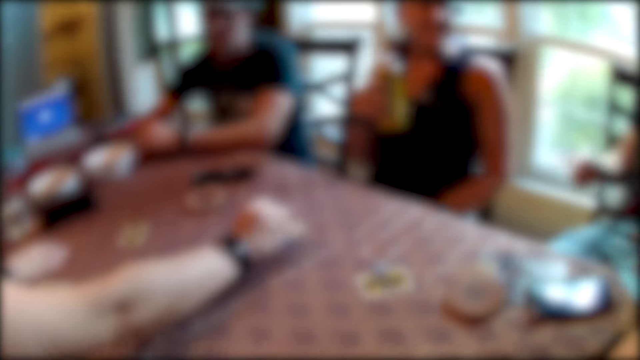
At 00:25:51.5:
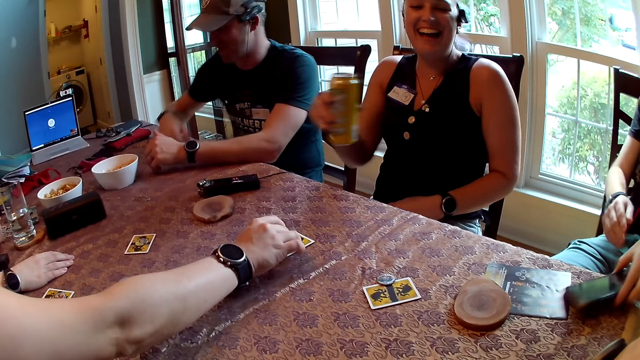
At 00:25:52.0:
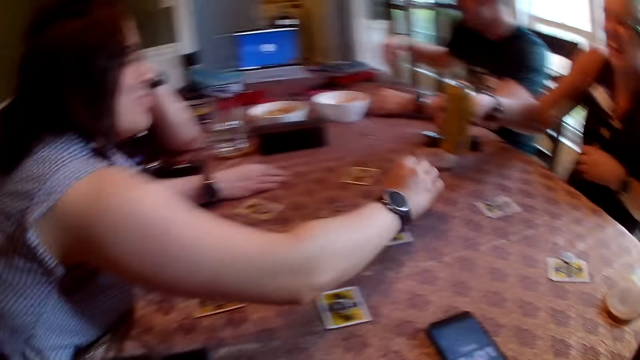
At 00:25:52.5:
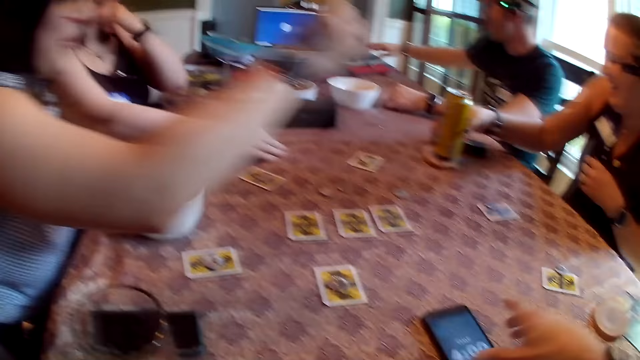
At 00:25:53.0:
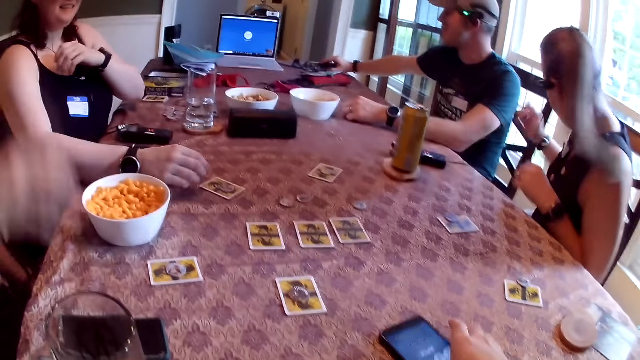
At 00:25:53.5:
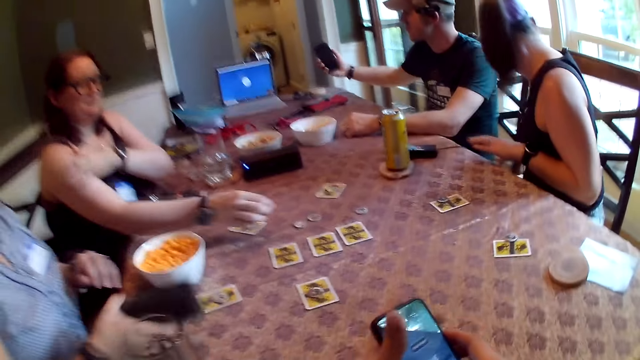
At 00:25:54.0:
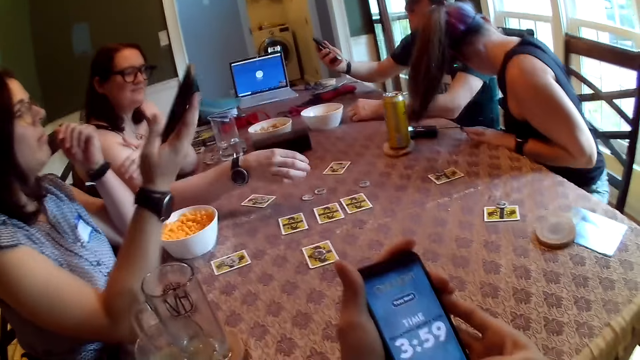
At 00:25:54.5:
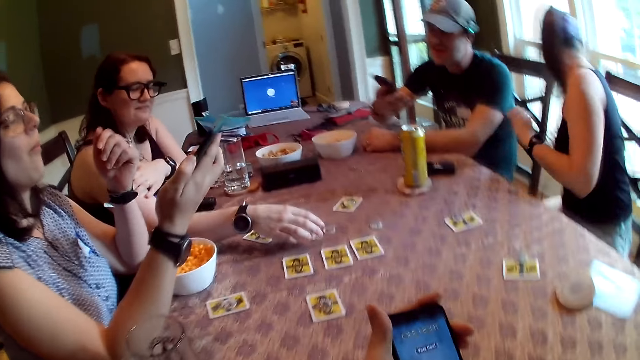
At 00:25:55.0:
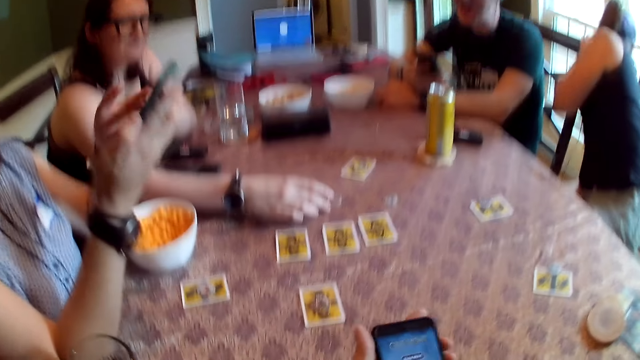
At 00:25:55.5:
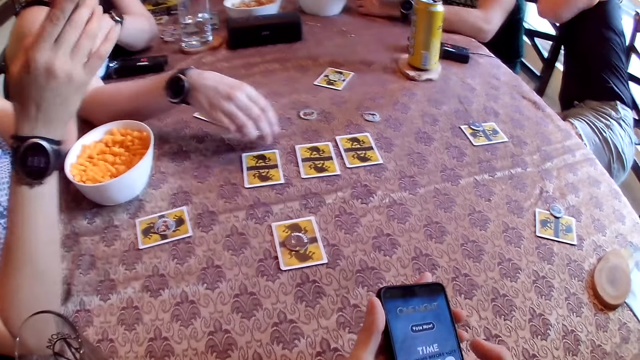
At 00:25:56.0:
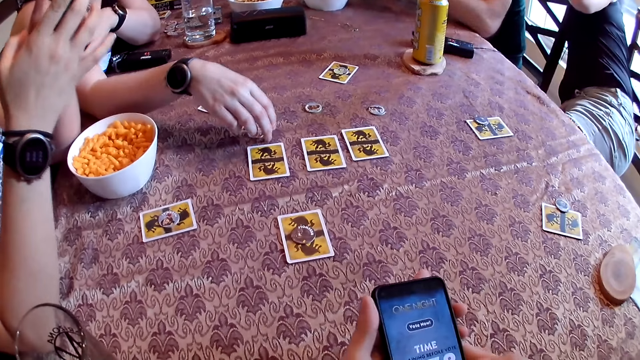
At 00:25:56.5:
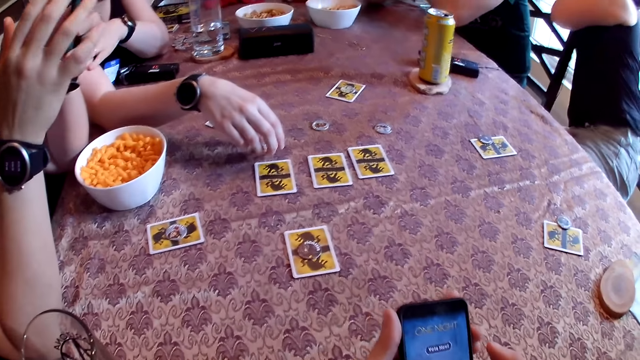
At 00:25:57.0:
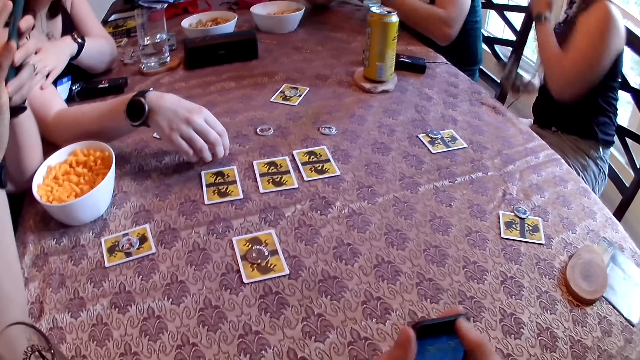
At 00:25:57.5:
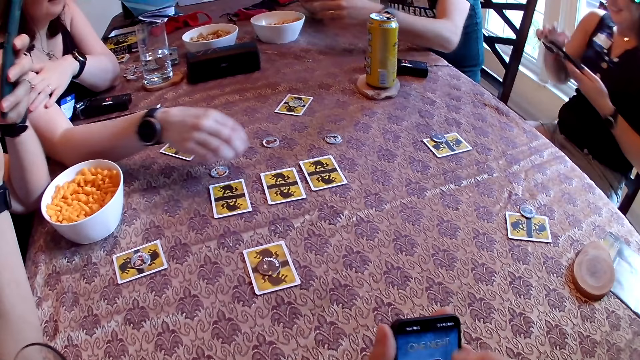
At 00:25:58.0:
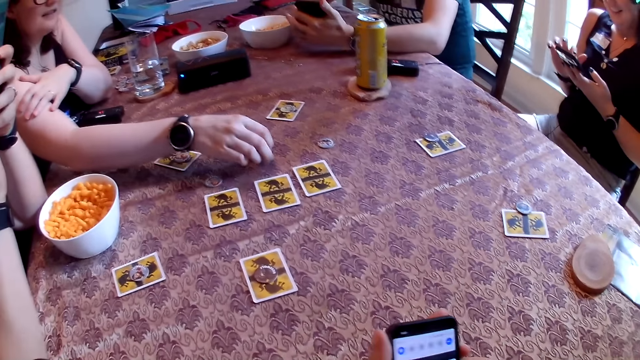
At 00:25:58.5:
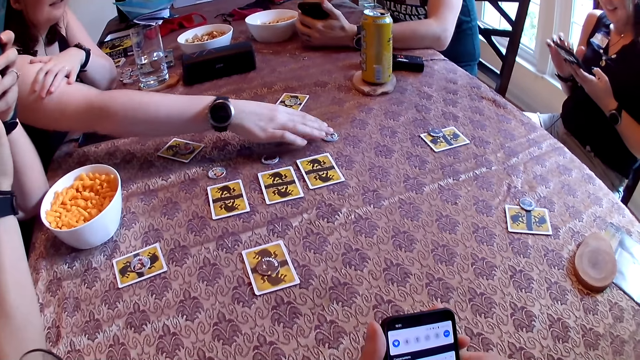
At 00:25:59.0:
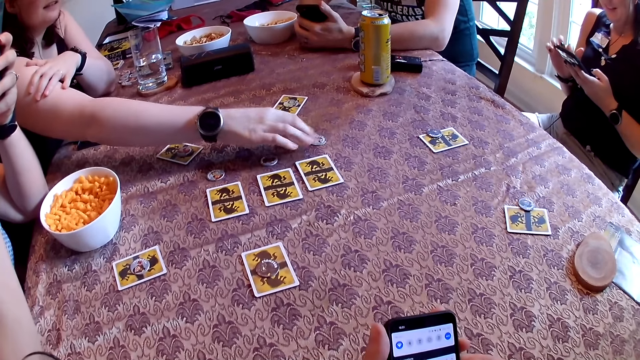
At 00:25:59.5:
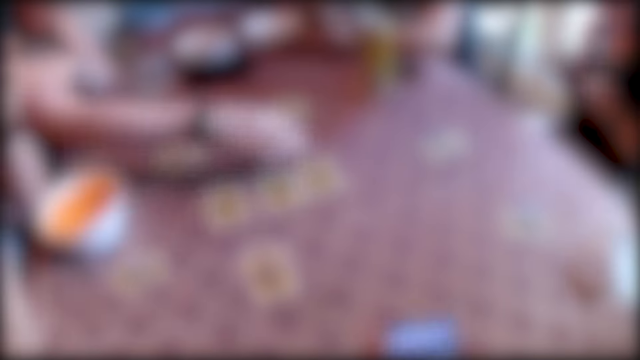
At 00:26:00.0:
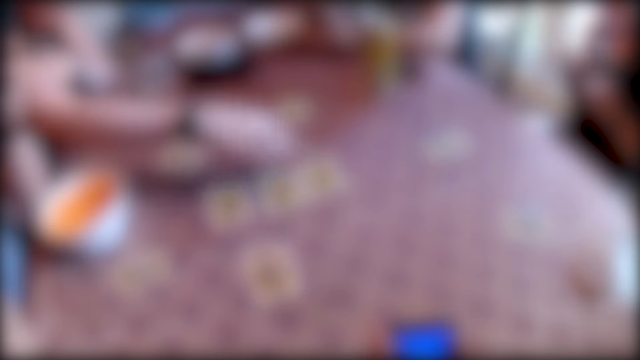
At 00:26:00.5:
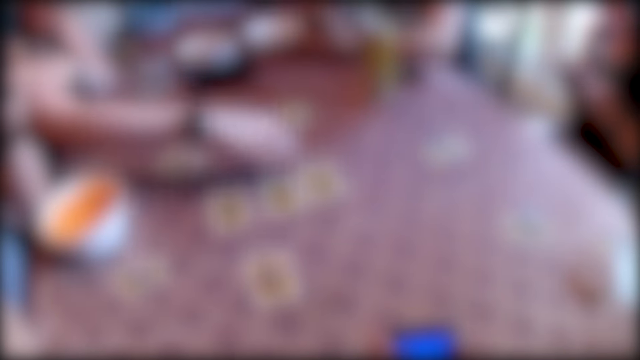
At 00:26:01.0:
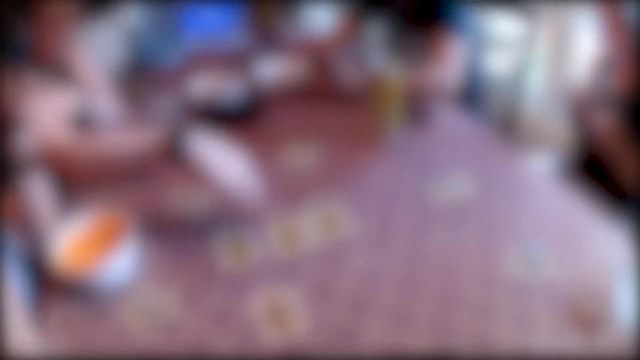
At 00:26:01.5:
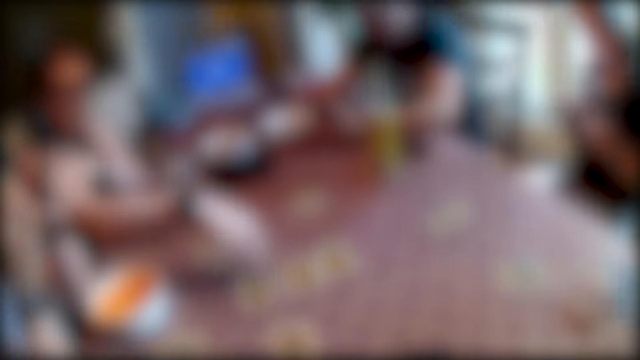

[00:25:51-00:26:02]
A woman drops the token in her right hand on the card on the table. A man picks up a phone on the table with his left hand. The woman picks up the token on the card on the table with her right hand. Another woman drops the can of malt in her right hand on the coaster on the table. The first woman drops the token in her right hand on the table. The camera wearer picks up a phone on the table with his right hand. Another man picks up a phone on the table with his right hand. A third woman moves the card on the table with her right hand. The first woman picks up a phone from the table with her right hand. The third woman moves the token on the table with her right hand. The camera wearer looks at the phone. The second woman picks up a phone from a window pane with her right hand. The first woman operates the phone in her left hand with her right hand. The third woman moves the werewolf tokens on the table with her right hand. The second woman passes the phone from her right hand to her left hand and operates the phone in her left hand with her right hand.

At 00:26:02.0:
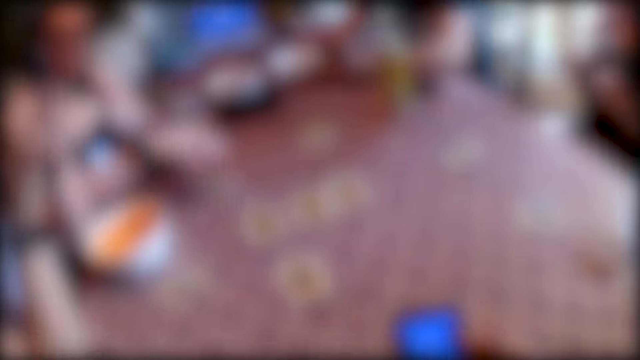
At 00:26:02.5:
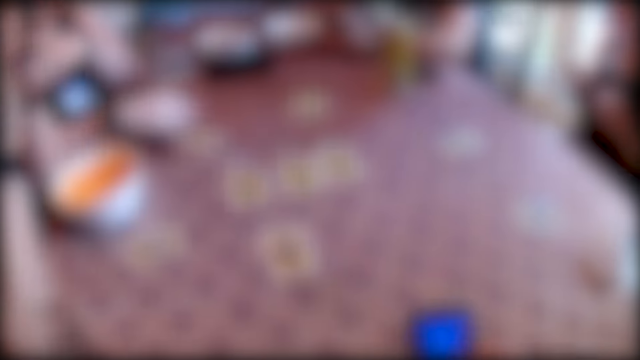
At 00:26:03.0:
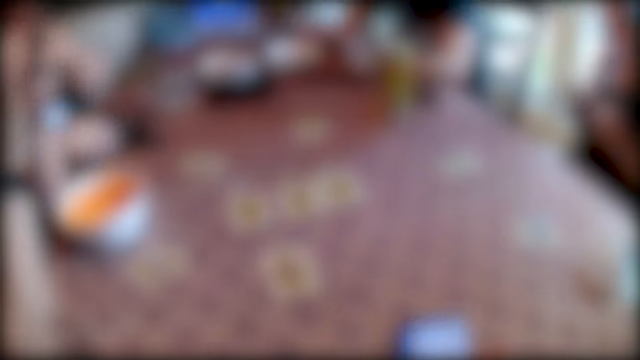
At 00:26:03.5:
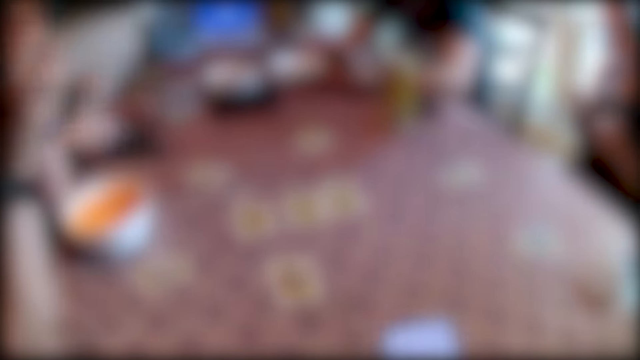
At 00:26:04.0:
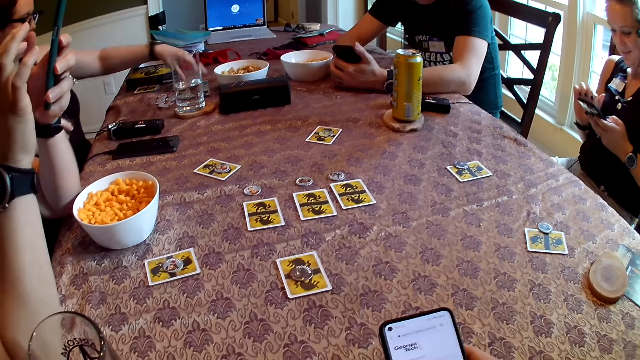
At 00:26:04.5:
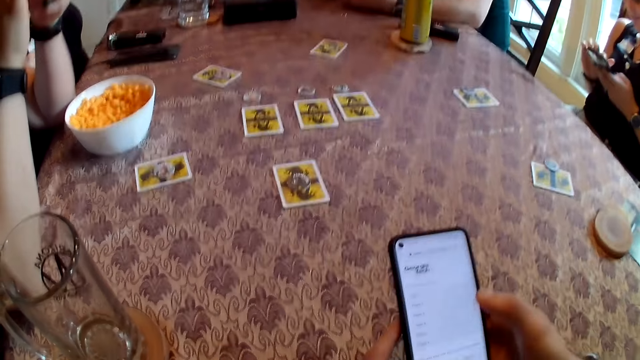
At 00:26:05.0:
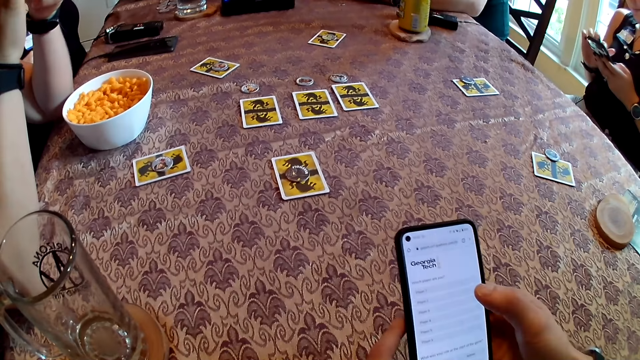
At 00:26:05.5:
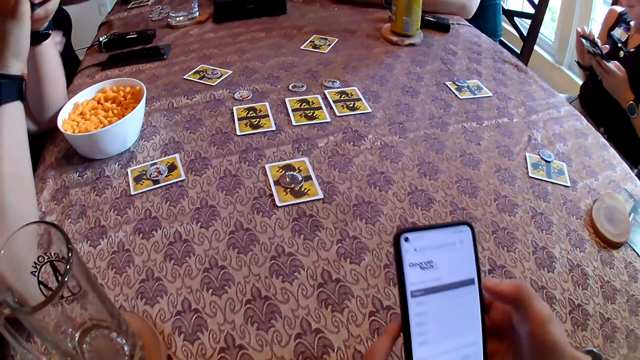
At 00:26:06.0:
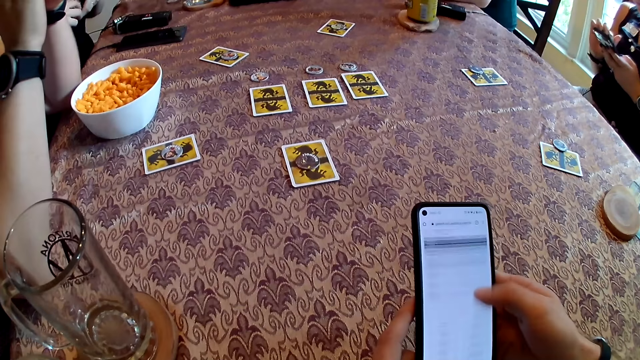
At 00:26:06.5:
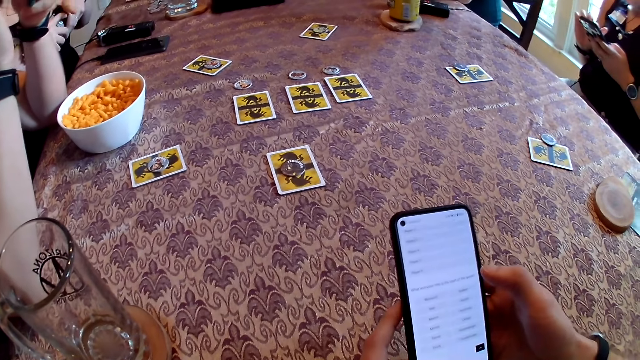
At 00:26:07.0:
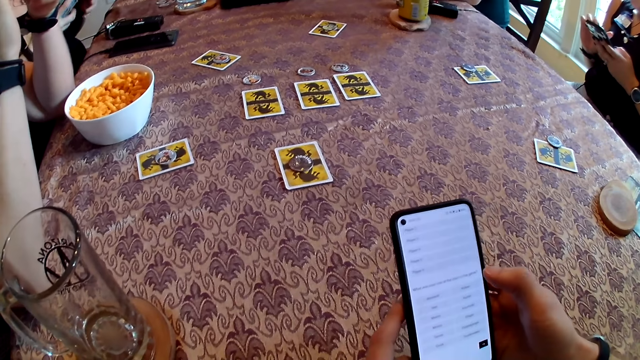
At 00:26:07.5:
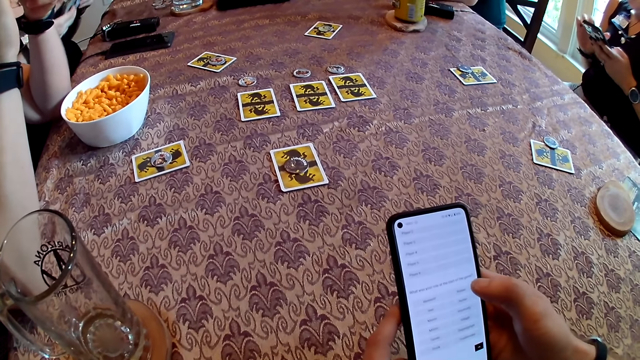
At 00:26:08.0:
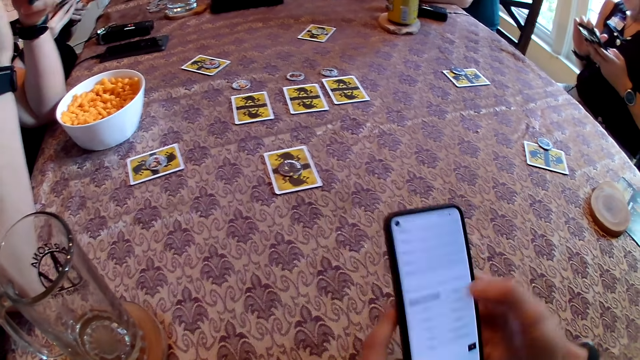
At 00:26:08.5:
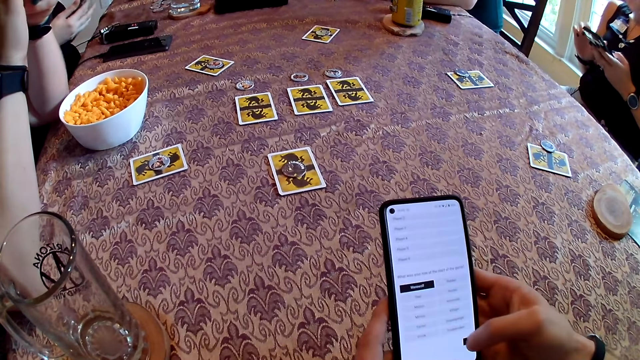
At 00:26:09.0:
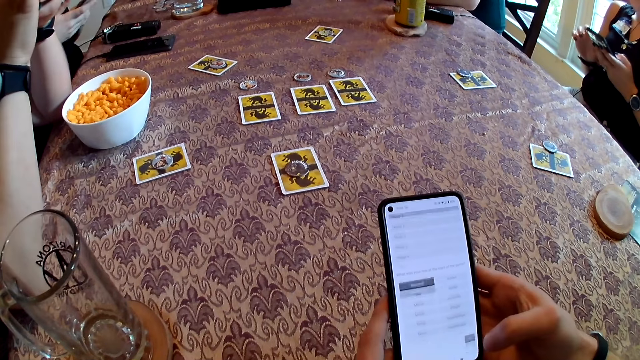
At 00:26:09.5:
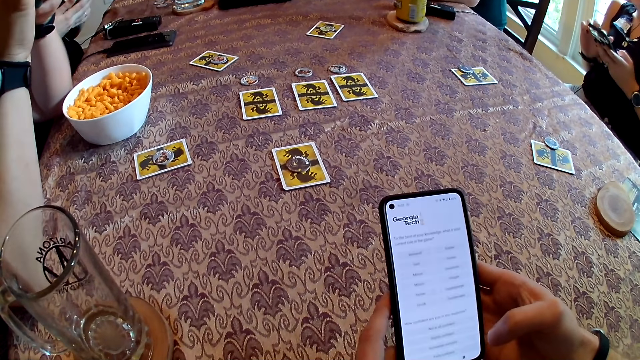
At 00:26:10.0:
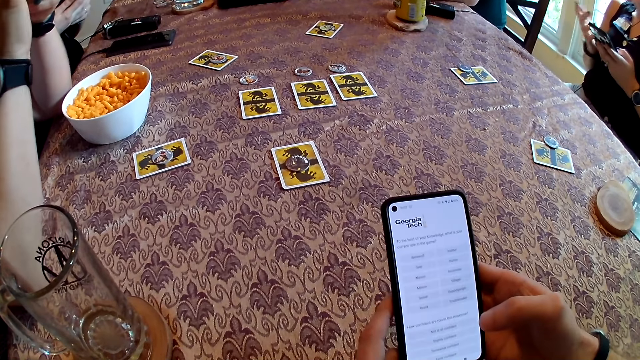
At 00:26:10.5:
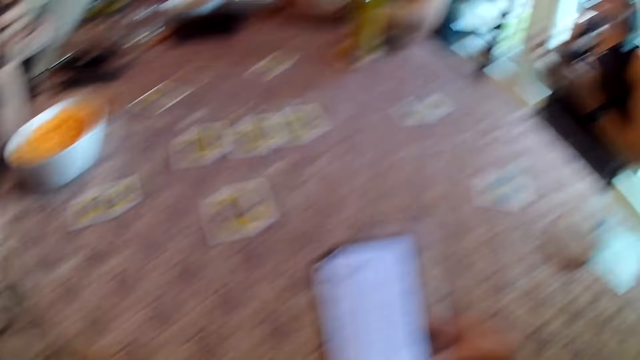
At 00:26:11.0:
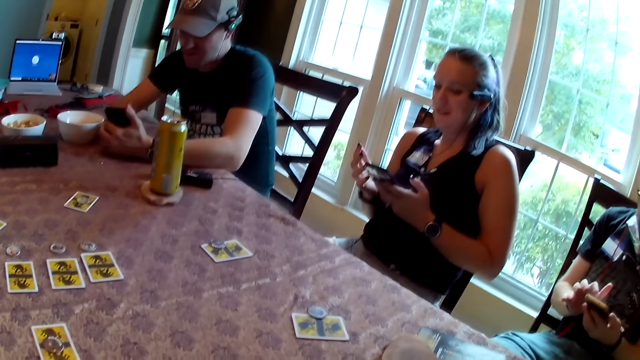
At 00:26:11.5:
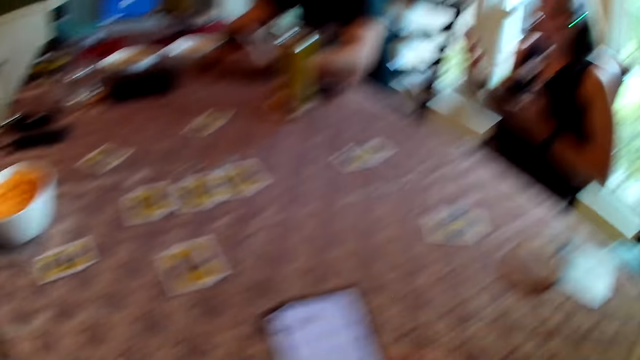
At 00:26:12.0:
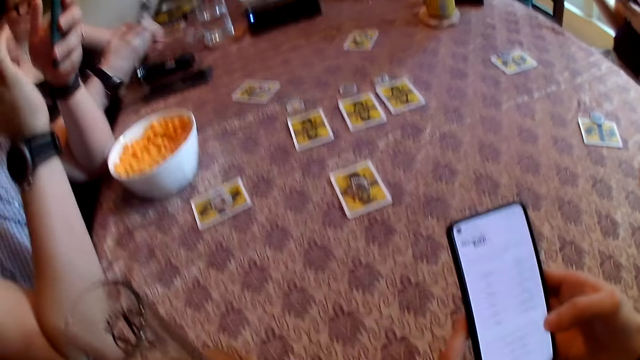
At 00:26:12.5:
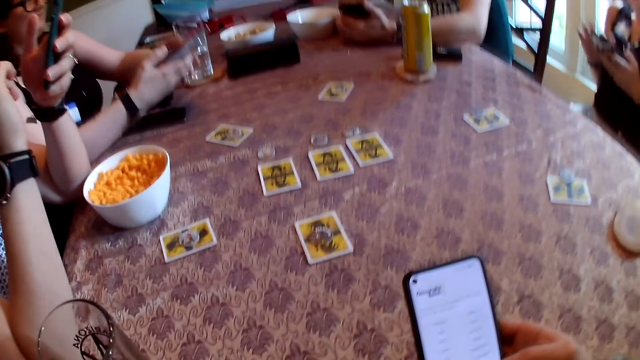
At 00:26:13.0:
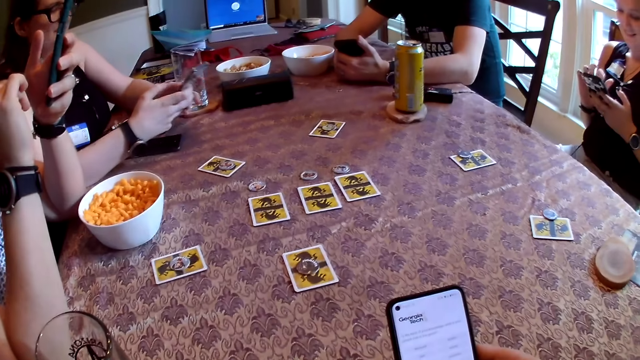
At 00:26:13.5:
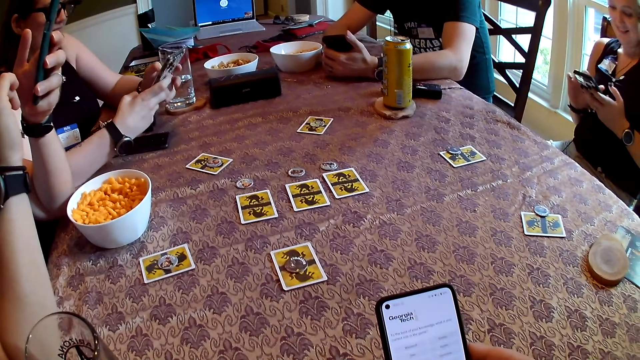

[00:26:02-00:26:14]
A woman picks up a phone on the table with her left hand. The camera wearer operates the phone in his right hand. He scrolls the phone. The woman holds the phone with both hands. Another woman scrolls the phone. The first woman operates the phone in her left hand with her right hand. A man scrolls the phone. The man operates the phone in his left hand with his right hand. Another man operates the phone in his left hand with his right hand. A person scrolls the phone. The first woman looks at the phone. The first man looks at the phone.
